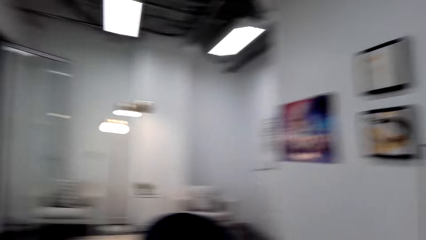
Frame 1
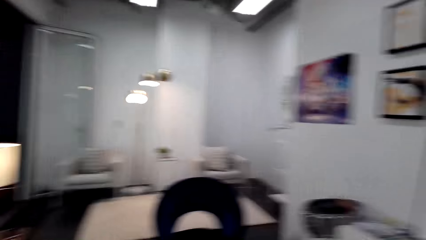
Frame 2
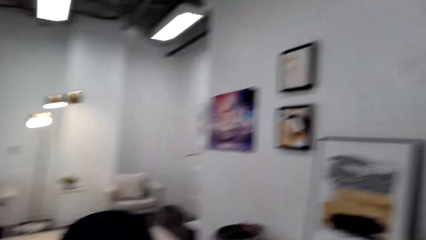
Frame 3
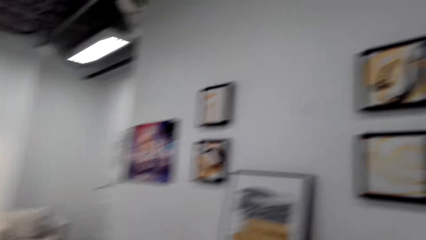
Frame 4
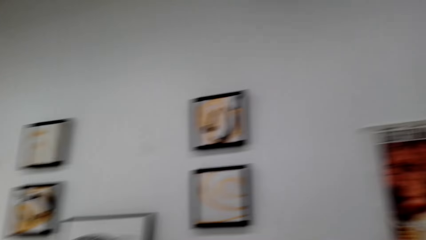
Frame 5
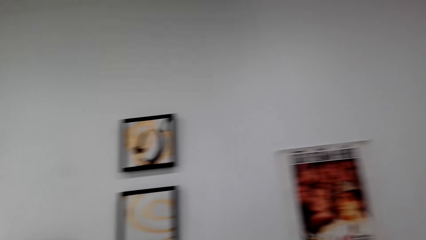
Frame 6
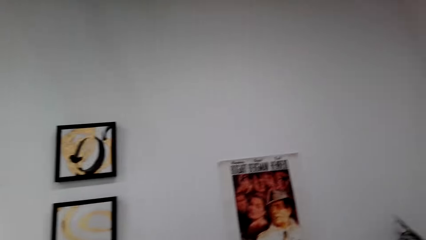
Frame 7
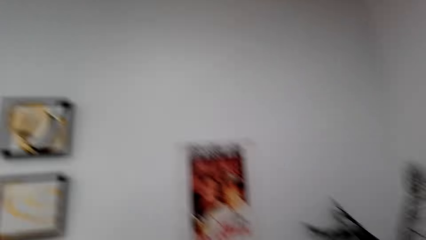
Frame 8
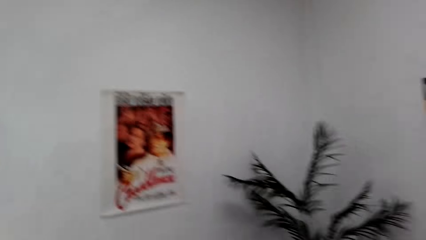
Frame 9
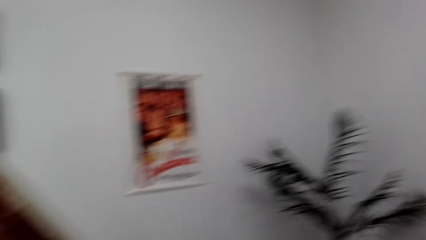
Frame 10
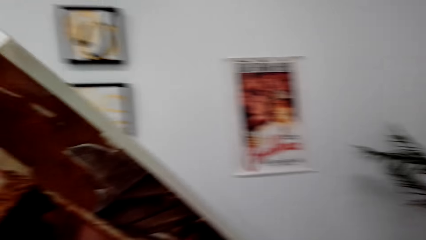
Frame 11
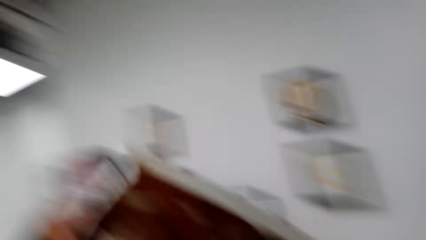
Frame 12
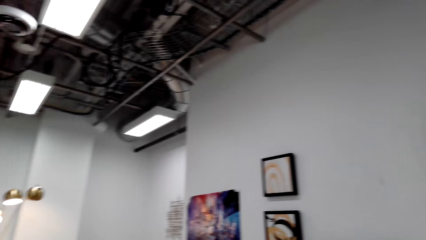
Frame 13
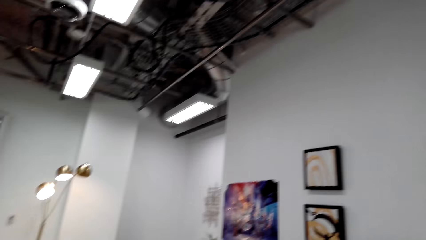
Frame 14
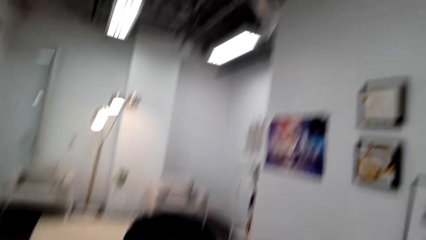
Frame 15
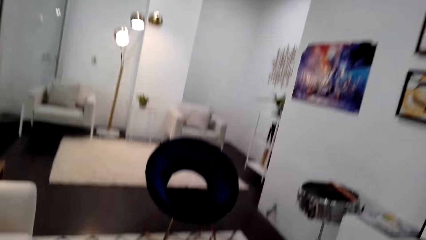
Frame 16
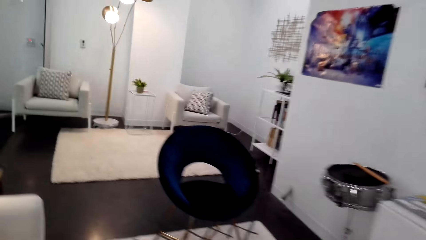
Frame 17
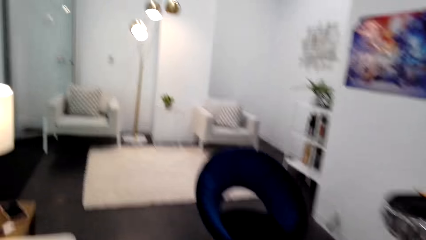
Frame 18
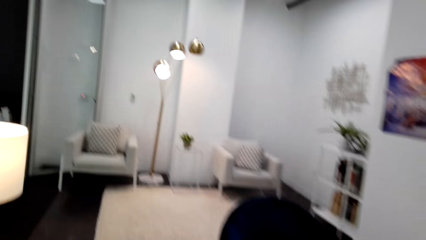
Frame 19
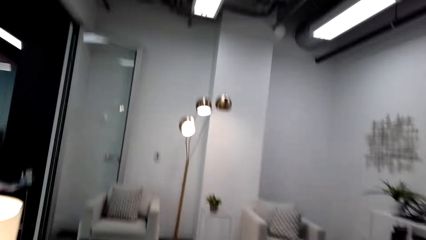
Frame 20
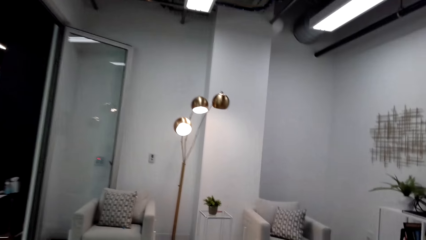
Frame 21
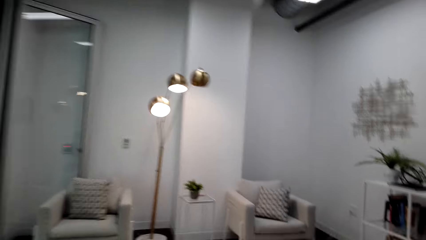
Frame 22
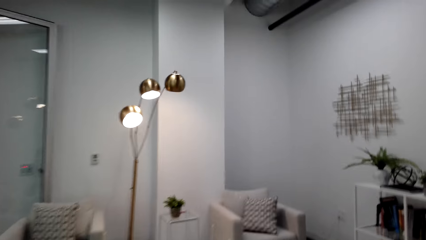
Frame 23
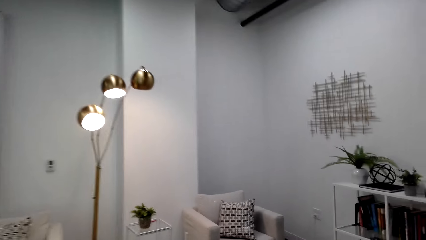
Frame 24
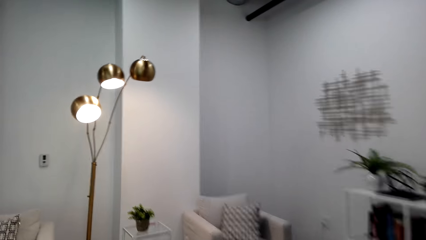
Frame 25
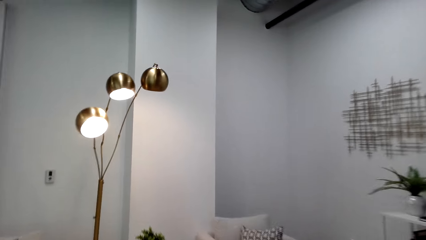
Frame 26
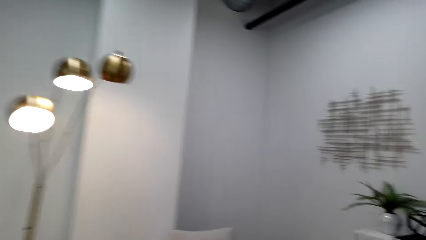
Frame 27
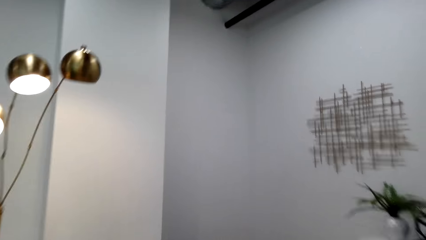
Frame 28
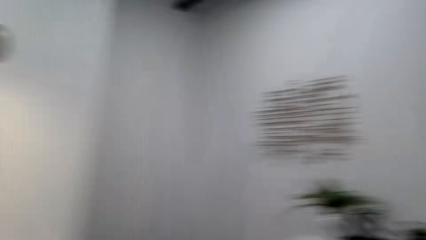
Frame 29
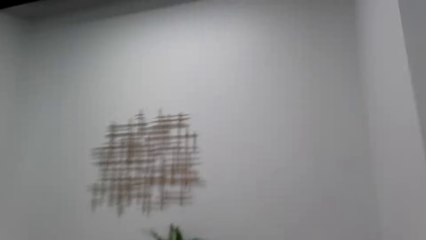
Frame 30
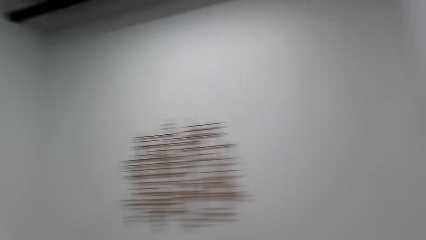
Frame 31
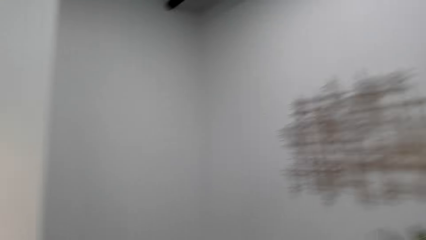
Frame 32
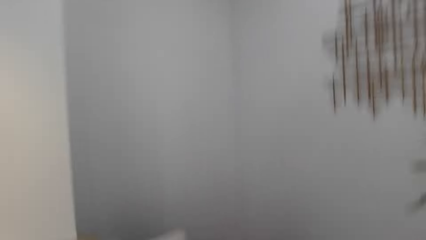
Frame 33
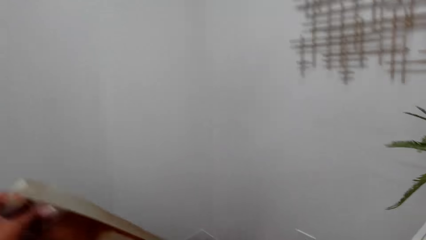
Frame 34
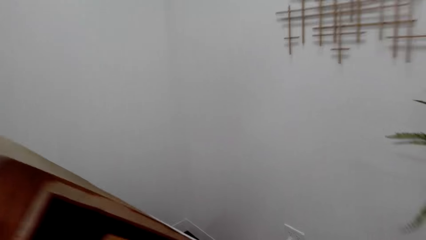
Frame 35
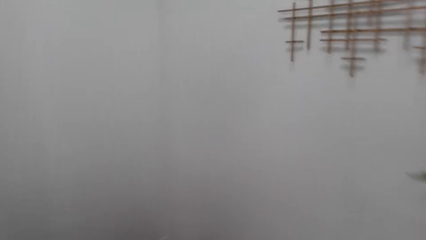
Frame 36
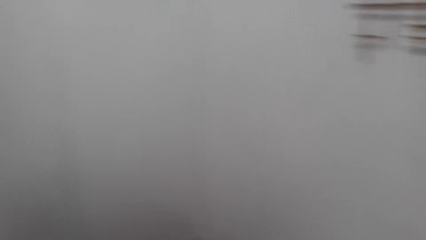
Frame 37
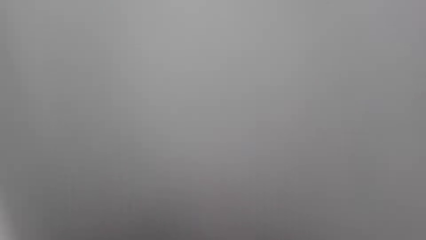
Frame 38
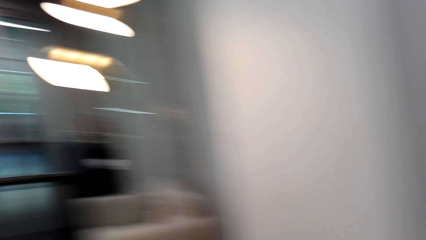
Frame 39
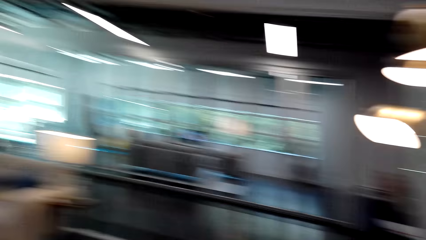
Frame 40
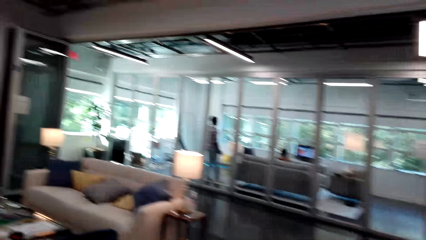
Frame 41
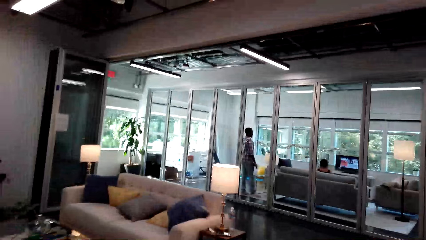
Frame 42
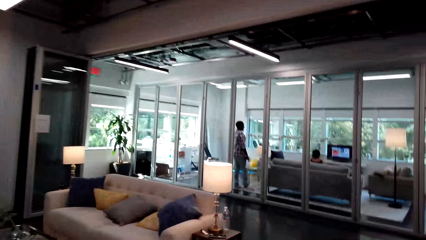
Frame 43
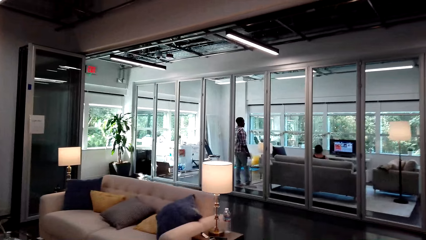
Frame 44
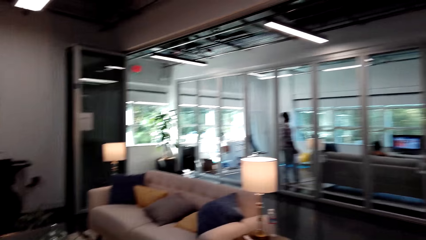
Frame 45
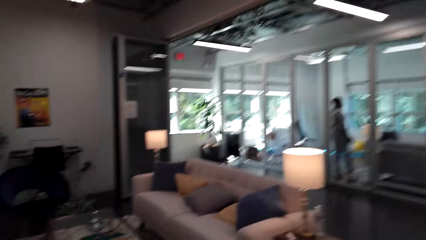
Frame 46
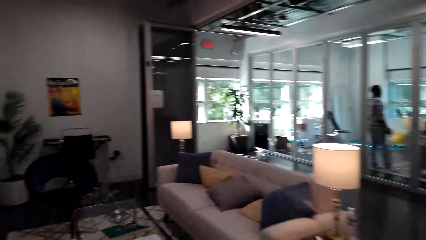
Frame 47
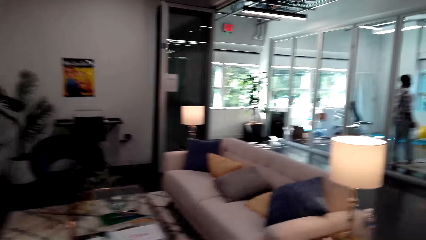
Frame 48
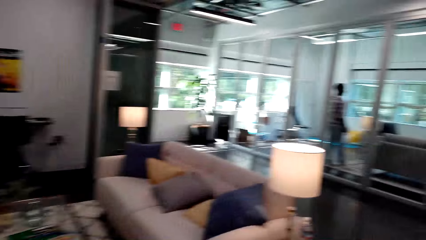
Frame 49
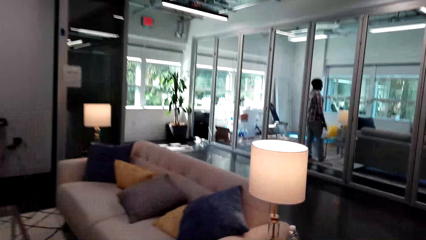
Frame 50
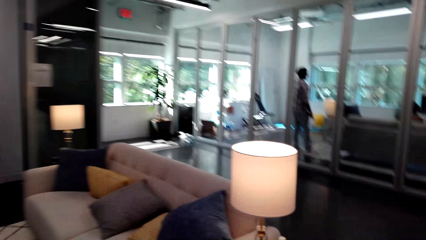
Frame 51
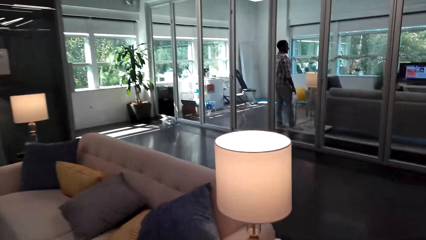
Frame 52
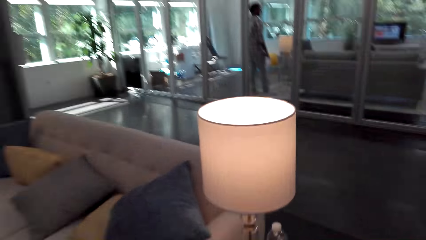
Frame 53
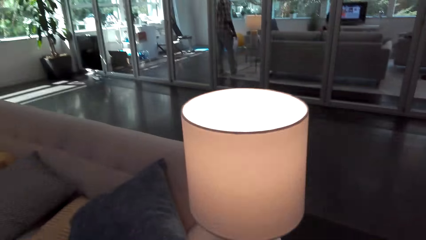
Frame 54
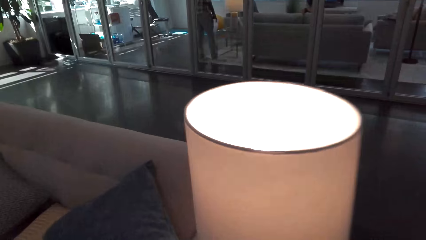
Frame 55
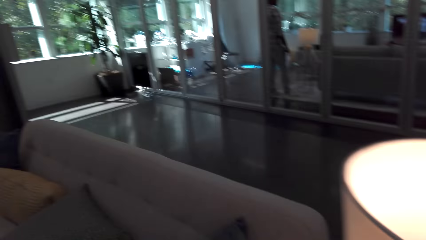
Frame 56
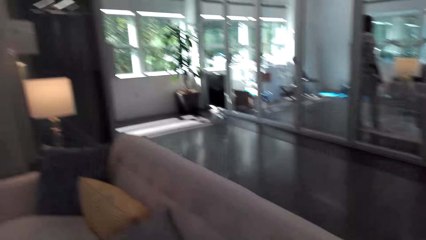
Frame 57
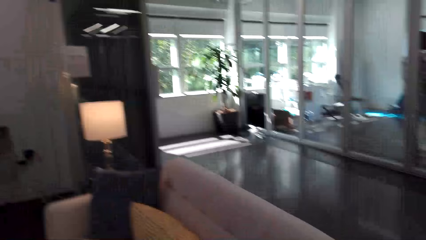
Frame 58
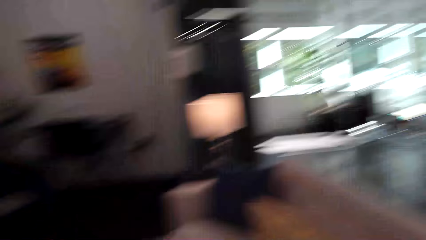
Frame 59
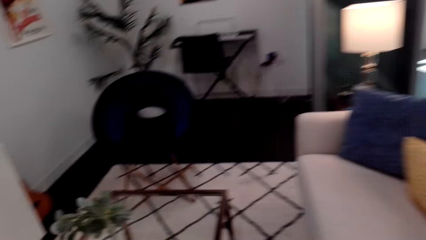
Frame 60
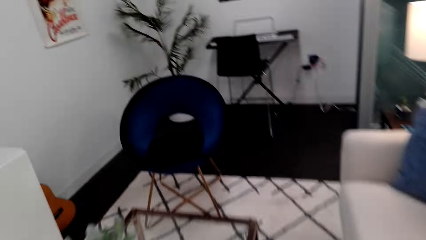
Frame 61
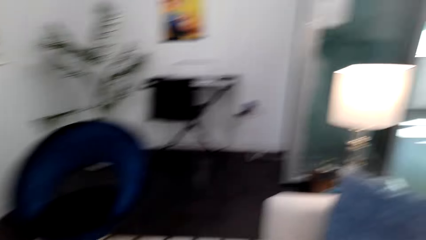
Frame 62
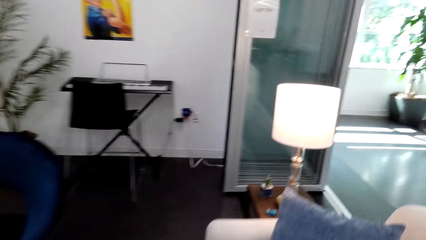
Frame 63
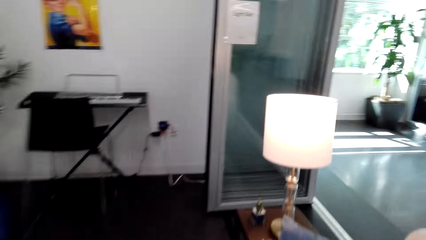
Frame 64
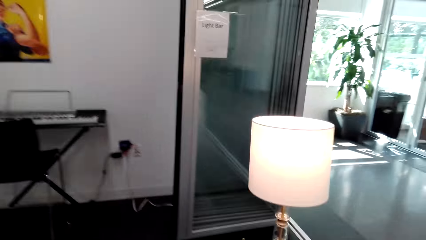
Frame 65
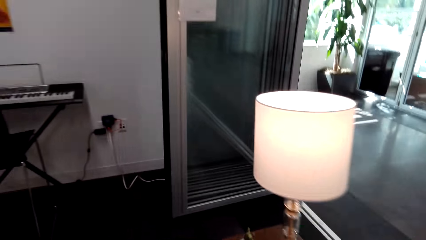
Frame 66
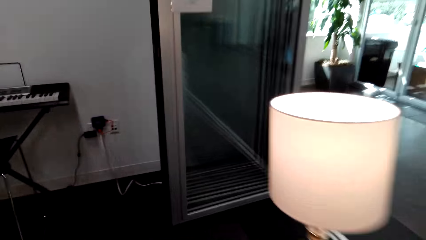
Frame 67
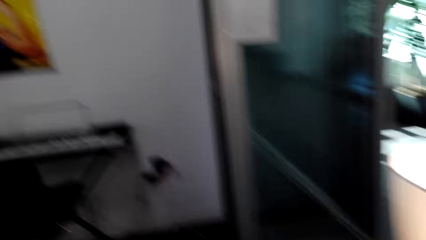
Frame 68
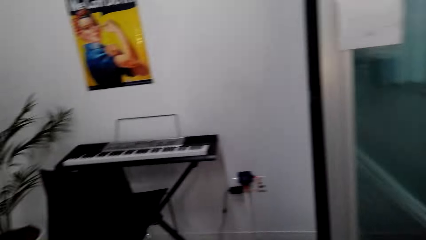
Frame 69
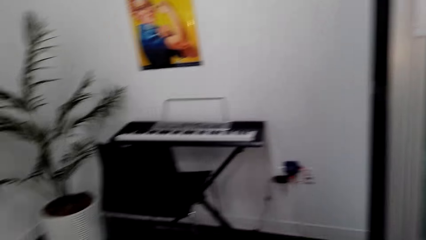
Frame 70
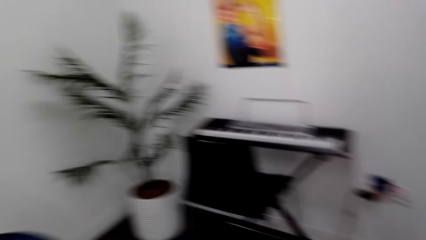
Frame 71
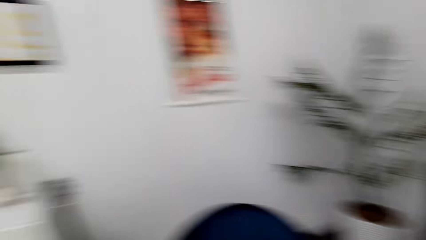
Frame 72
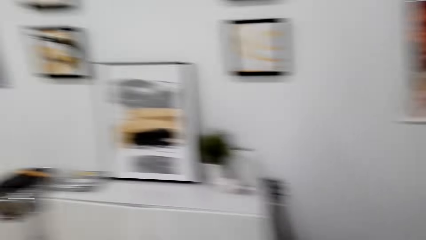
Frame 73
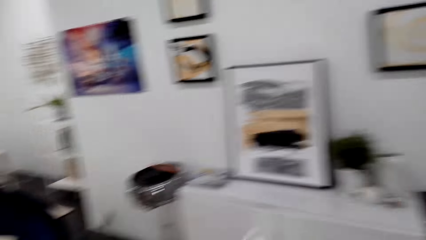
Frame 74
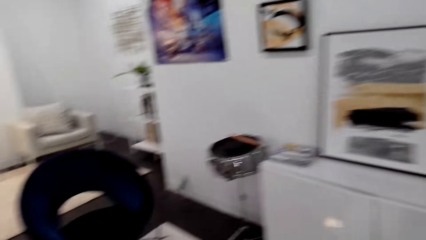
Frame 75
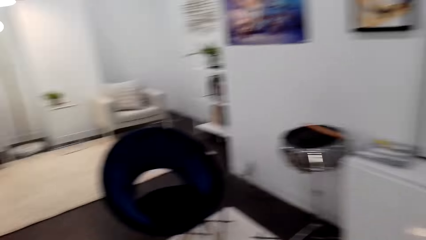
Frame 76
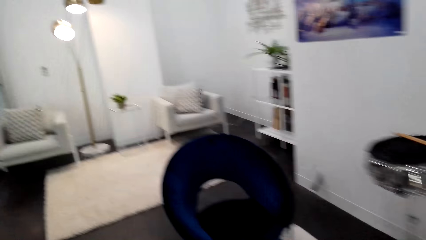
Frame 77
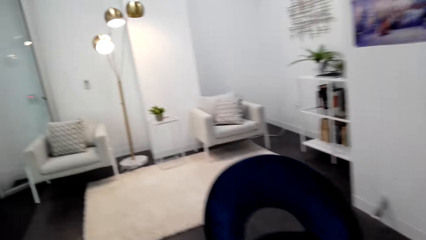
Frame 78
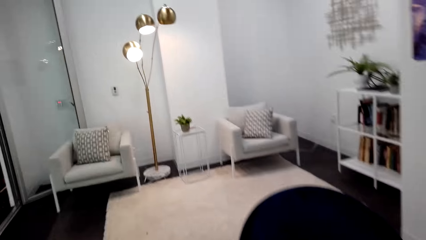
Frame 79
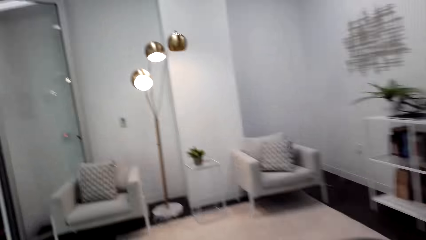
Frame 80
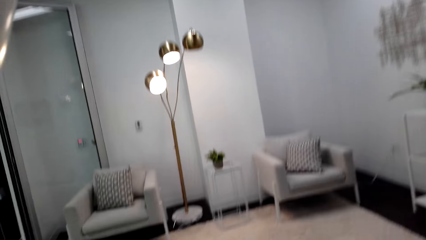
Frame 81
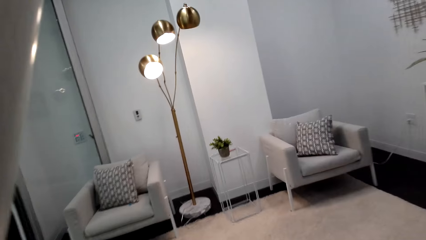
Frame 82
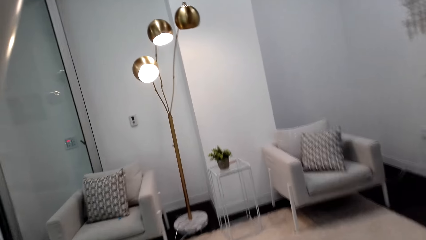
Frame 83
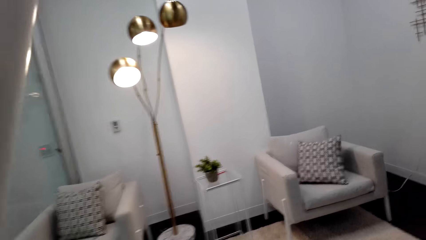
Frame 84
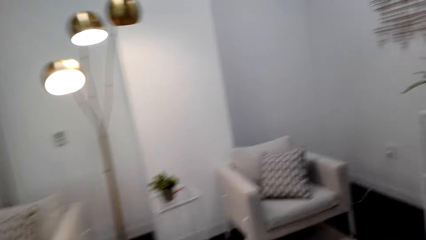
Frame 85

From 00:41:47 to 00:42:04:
The camera wearer dialogues with a person. They look around the house. They walk around the house. They dialogue with the person. They walk around the house.
